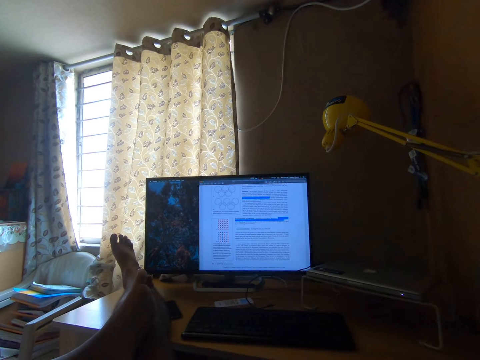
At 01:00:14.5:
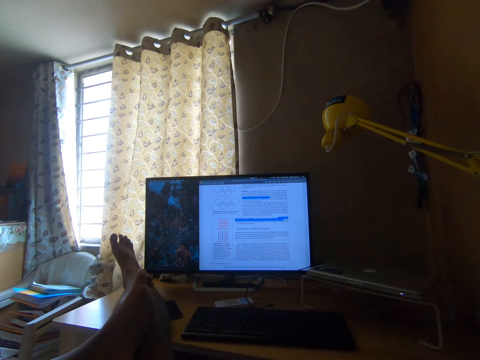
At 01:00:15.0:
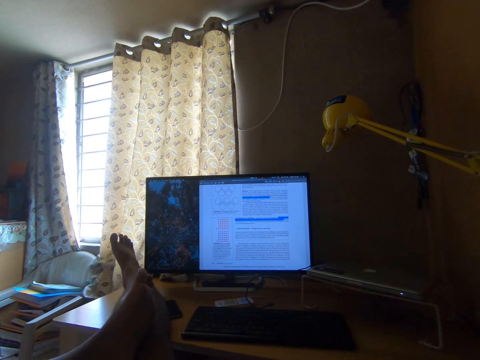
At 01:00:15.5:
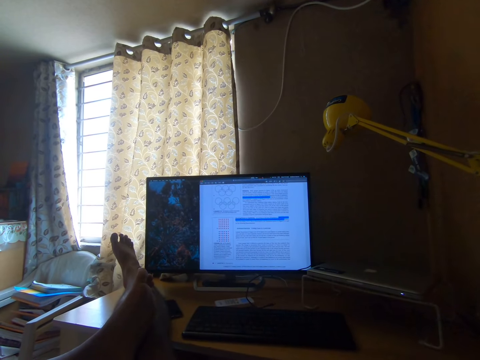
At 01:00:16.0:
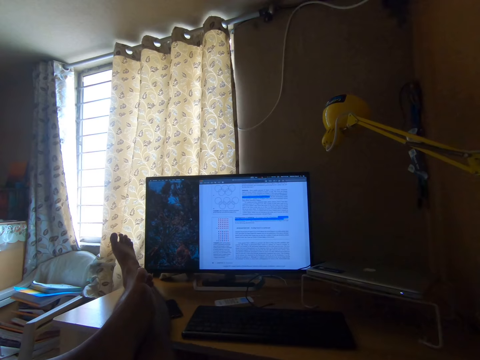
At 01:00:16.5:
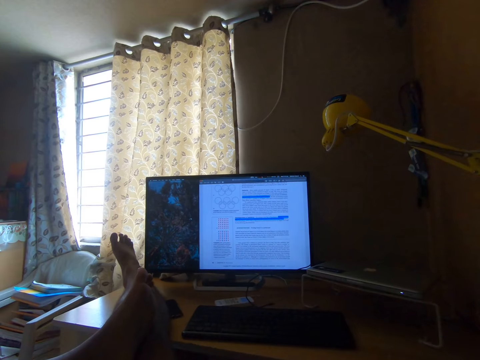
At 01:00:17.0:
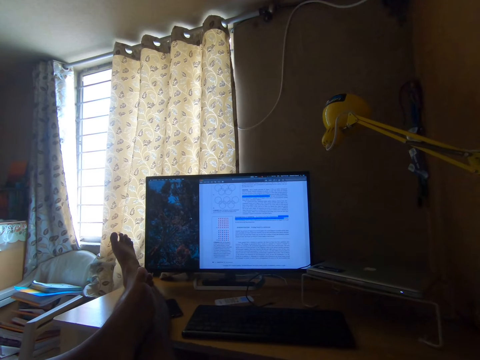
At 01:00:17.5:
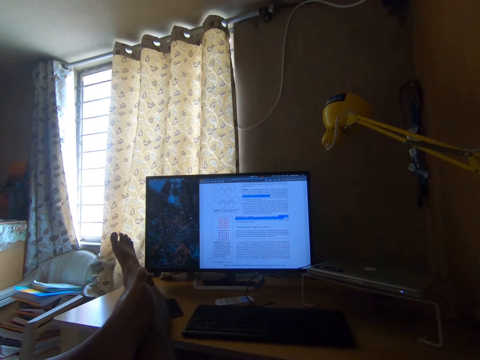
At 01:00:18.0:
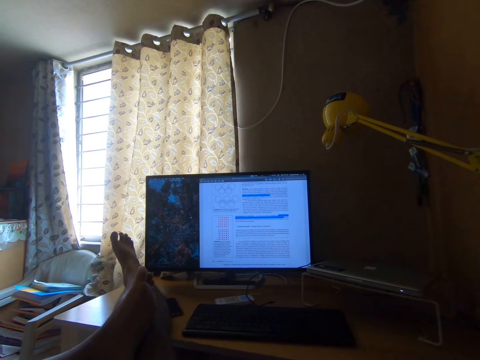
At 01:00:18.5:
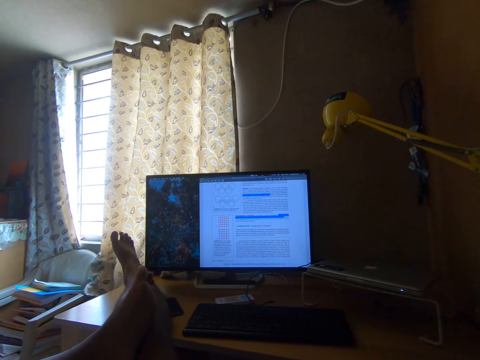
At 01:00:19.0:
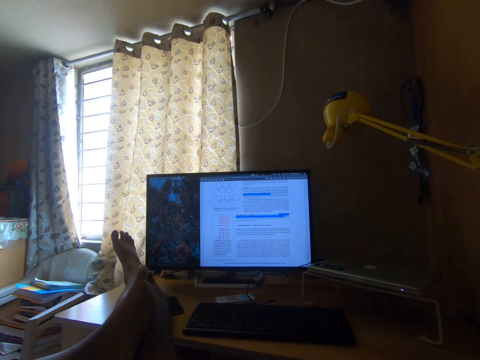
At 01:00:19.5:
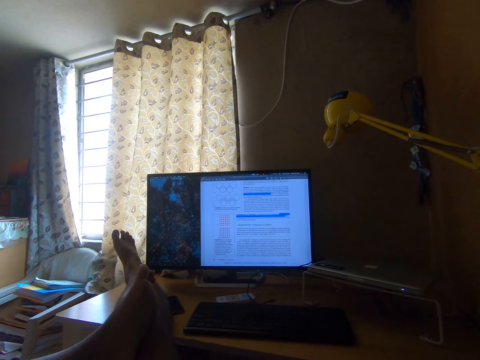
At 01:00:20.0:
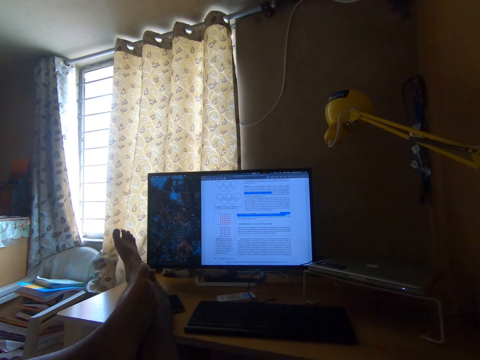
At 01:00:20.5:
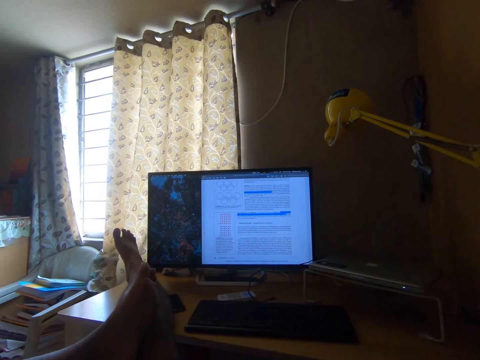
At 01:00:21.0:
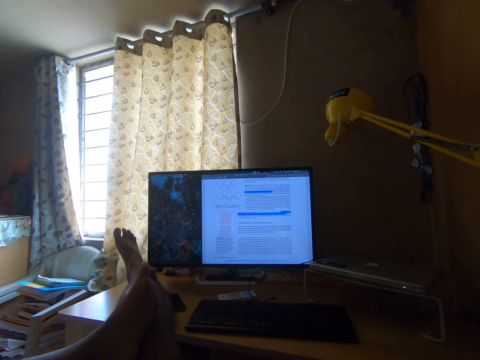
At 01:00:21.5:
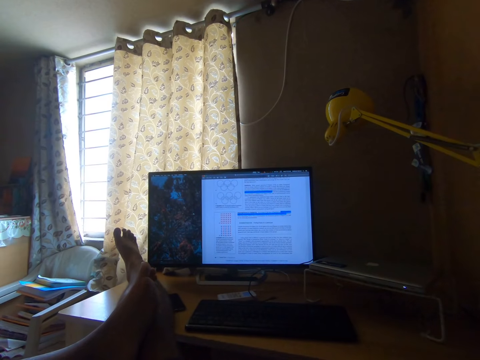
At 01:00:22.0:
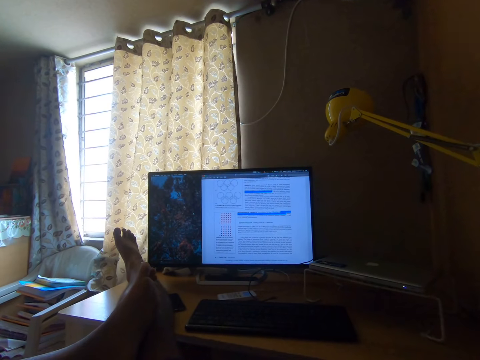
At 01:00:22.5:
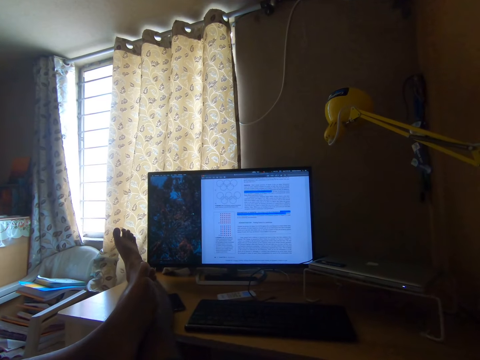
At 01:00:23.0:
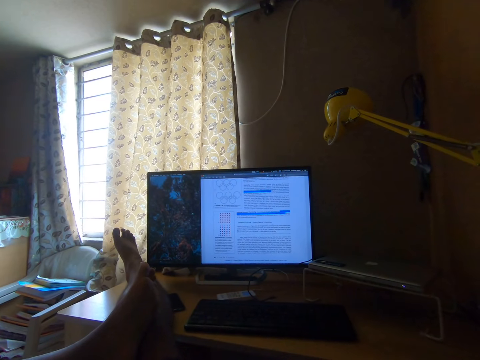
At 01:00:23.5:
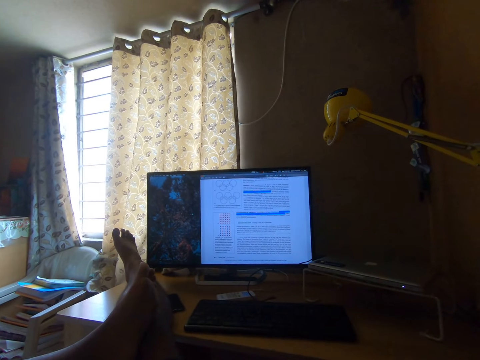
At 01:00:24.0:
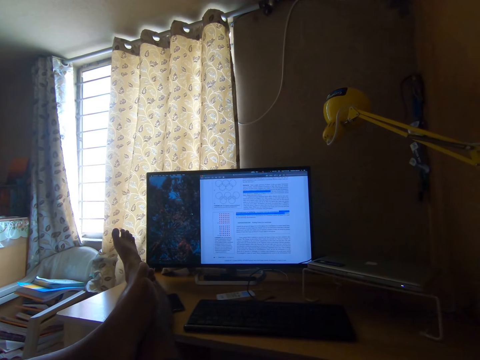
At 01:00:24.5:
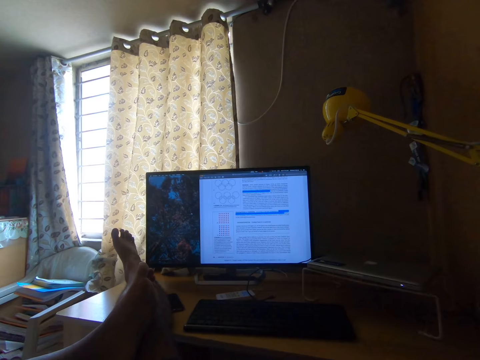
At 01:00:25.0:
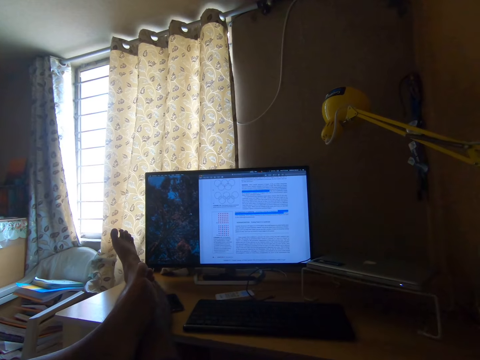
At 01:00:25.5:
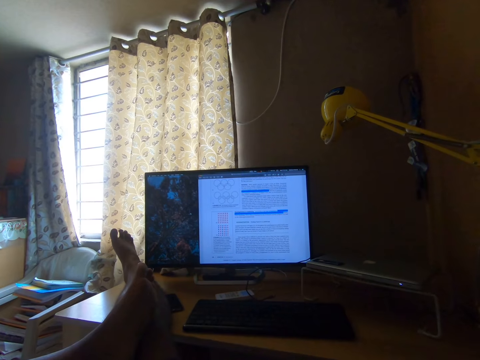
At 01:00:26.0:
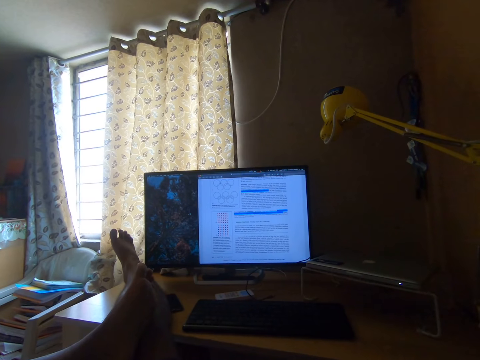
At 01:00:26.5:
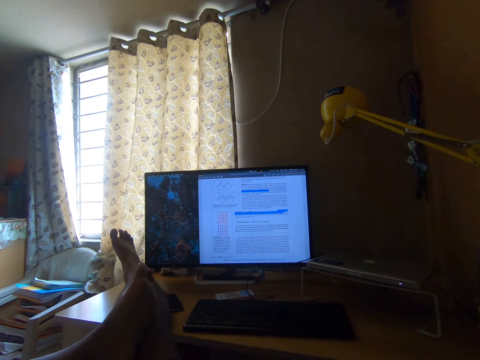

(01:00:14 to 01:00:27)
The camera wearer speaks with her voice at the table.

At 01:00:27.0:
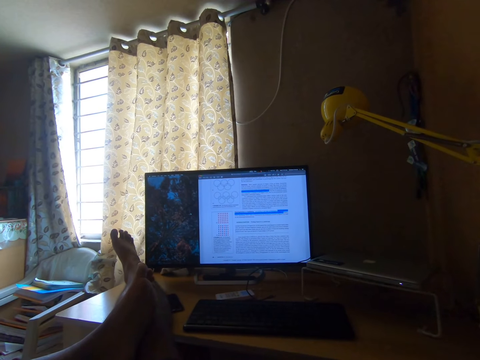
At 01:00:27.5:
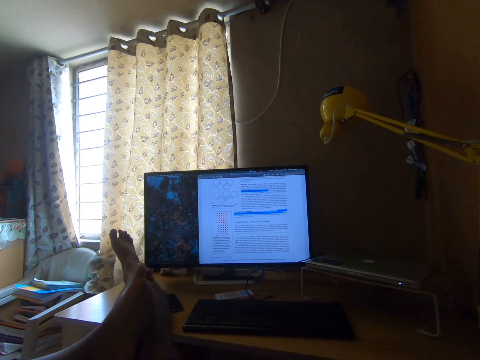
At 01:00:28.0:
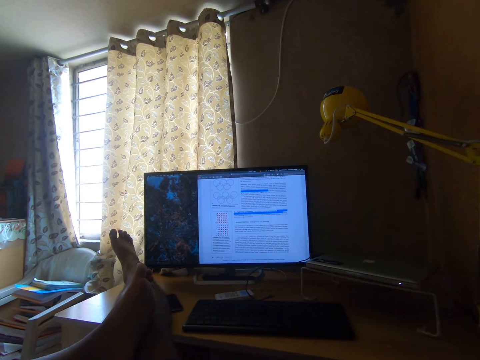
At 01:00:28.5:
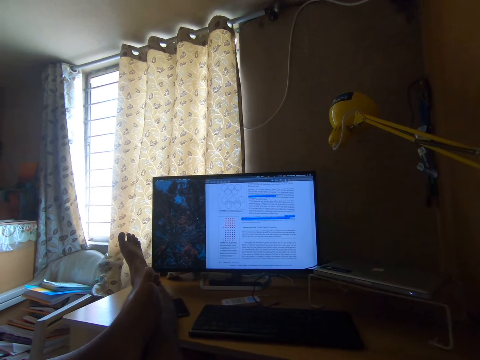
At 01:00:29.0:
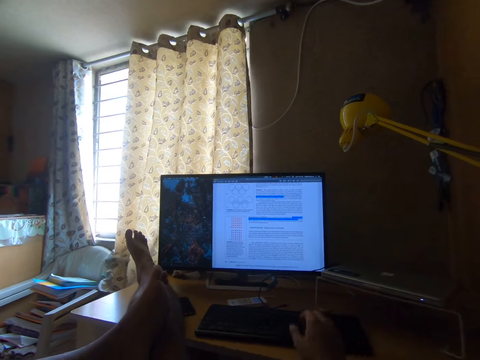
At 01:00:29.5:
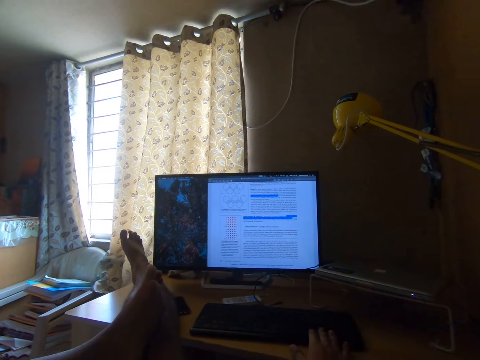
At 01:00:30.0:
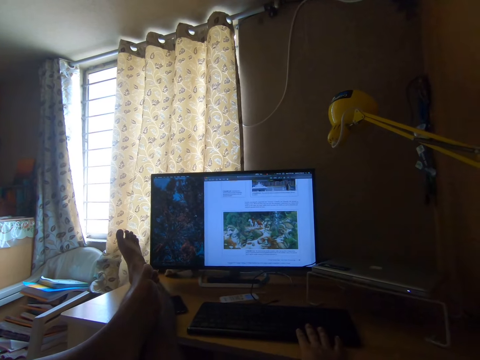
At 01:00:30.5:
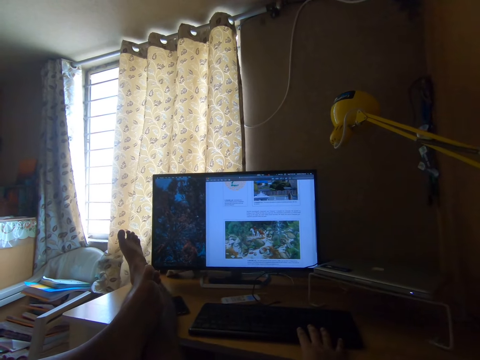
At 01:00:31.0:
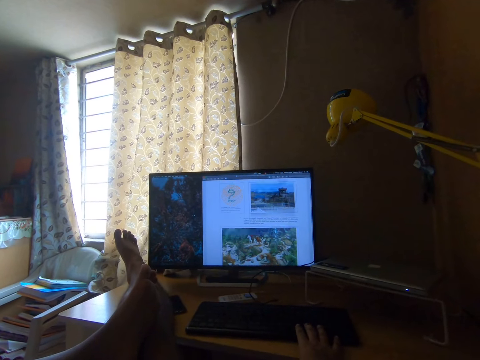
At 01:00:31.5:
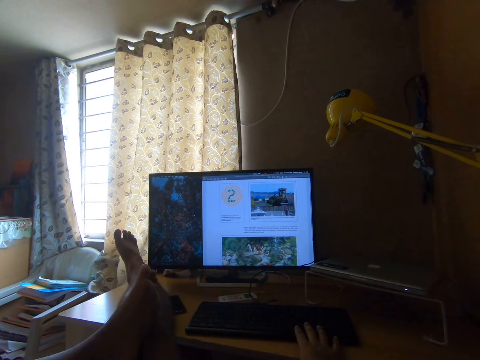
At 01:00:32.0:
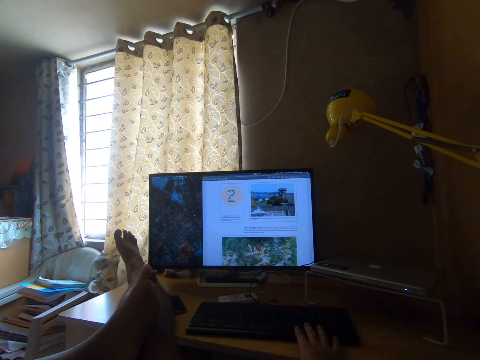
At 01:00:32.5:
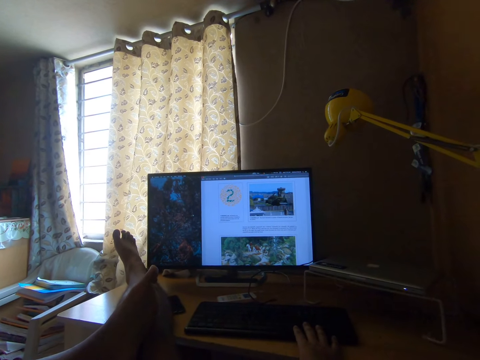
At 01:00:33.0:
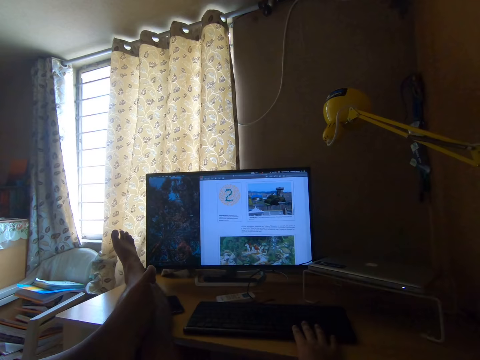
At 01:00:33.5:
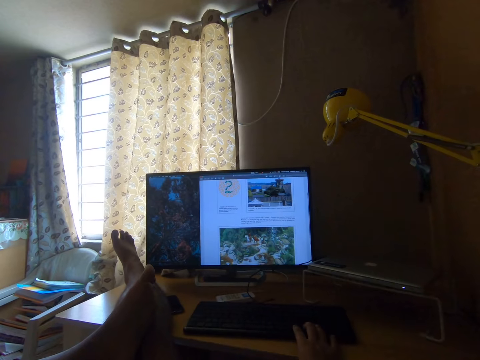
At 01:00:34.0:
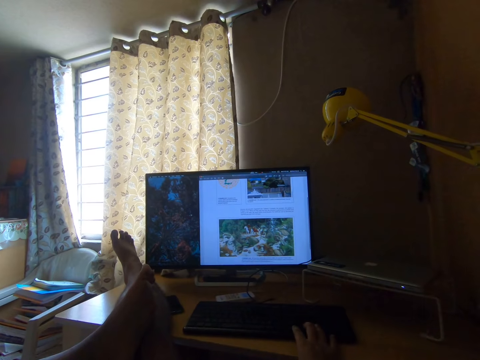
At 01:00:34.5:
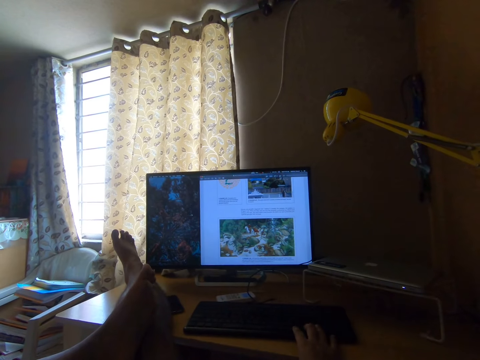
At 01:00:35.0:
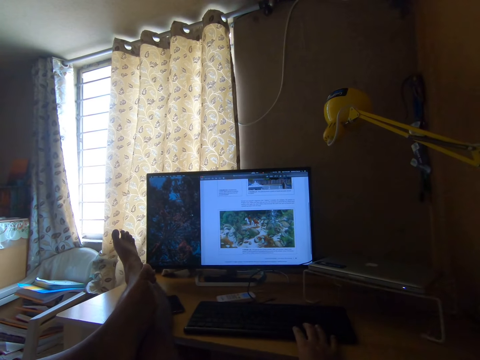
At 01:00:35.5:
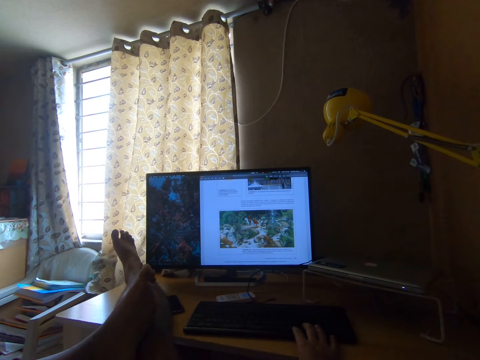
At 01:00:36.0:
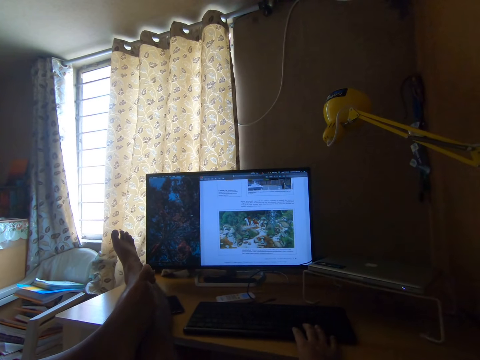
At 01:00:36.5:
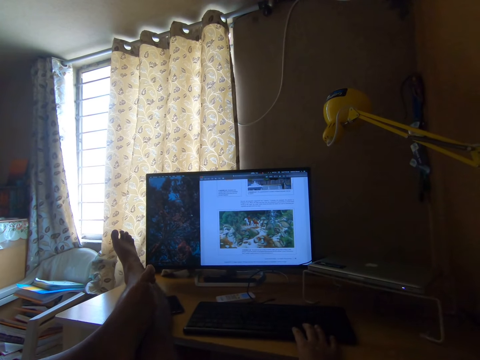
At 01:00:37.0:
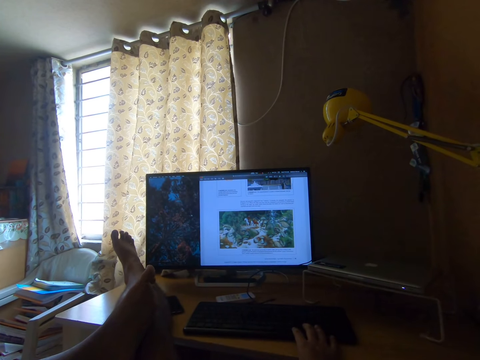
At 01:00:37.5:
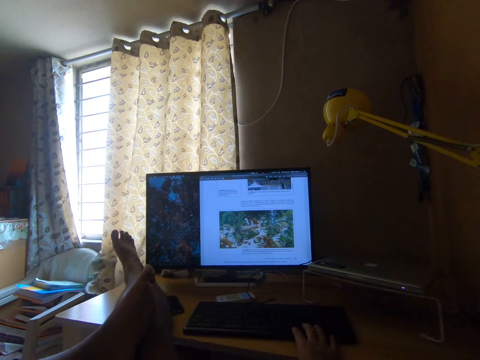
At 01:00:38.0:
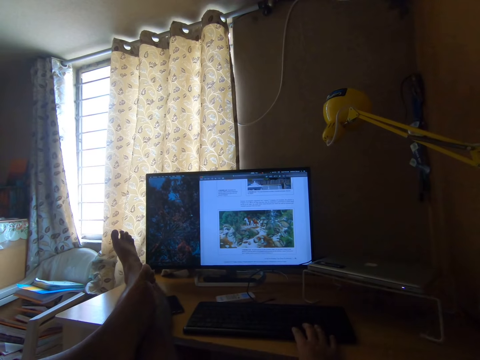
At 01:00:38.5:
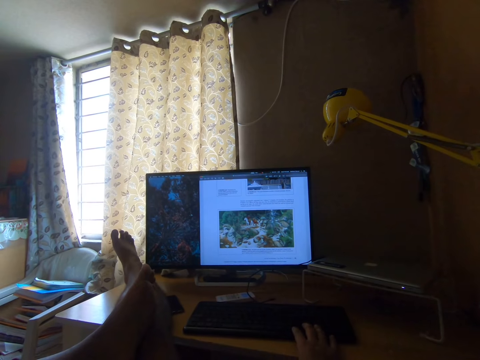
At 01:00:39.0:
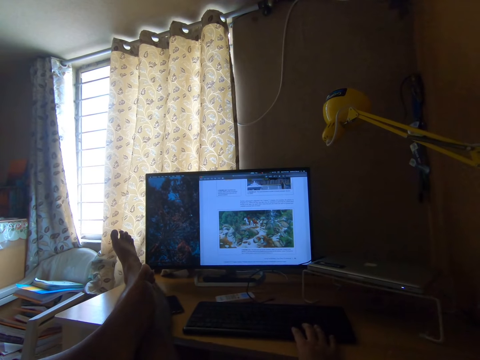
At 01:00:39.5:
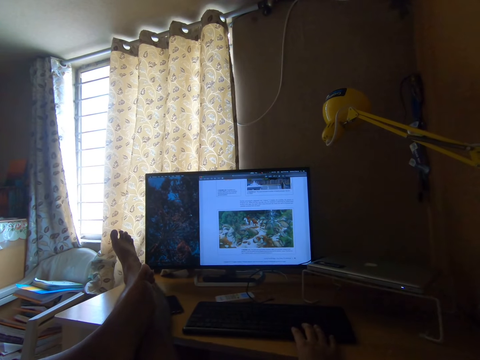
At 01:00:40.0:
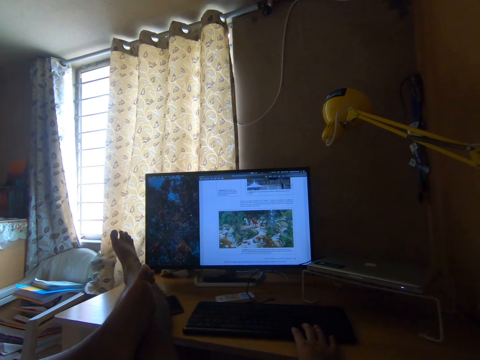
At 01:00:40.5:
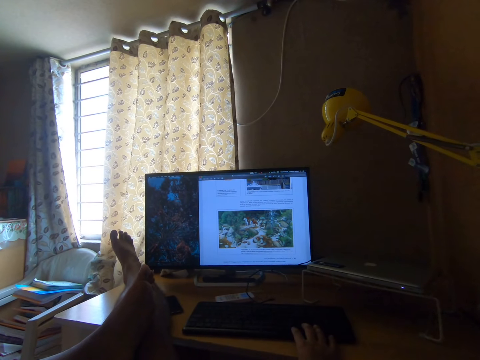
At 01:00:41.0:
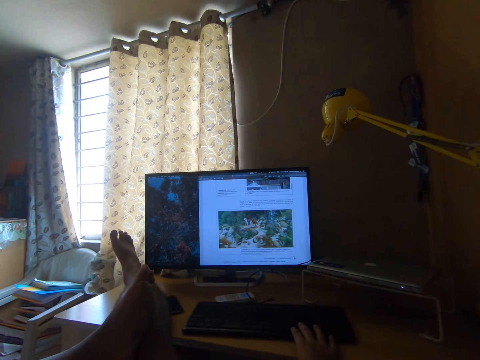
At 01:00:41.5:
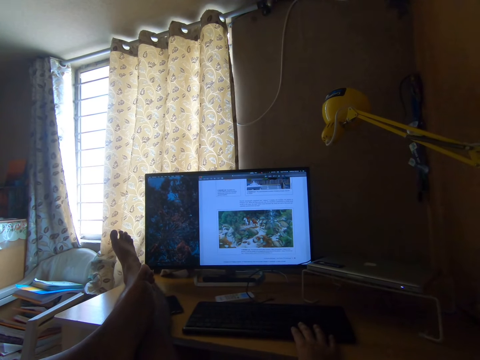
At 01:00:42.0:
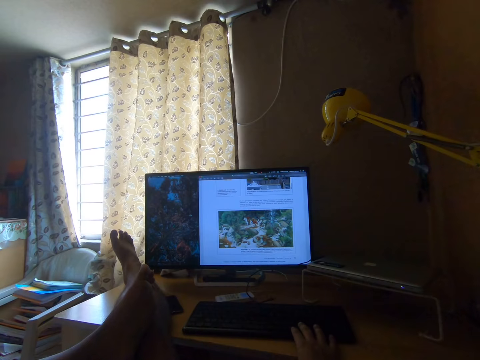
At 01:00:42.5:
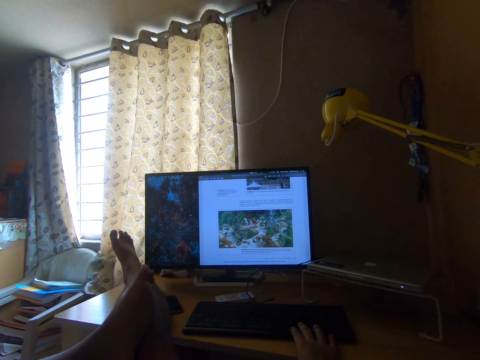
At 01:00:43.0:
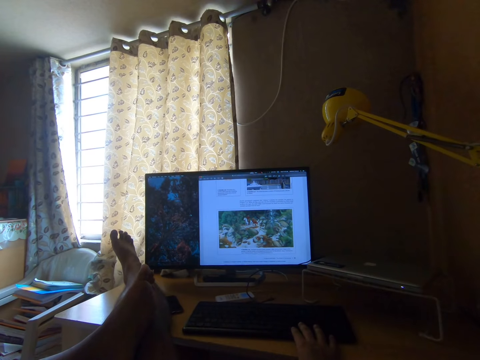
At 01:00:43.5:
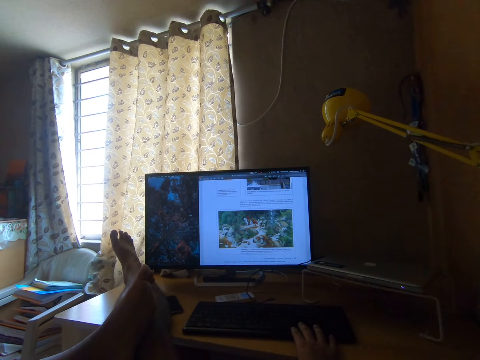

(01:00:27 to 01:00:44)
The camera wearer places her right hand on a mouse. She works on the desktop computer and controls the tabs on the desktop computer screen. She clicks the mouse with her right hand. She scrolls the contents on the desktop computer screen with the mouse. She wiggles her left toes. She stops the toe movement.
